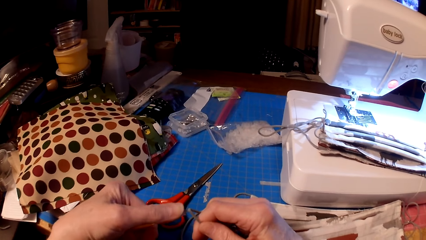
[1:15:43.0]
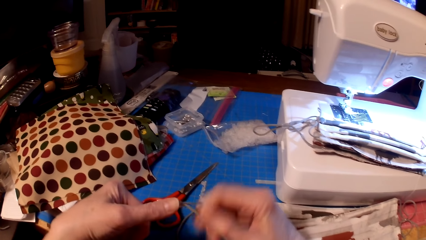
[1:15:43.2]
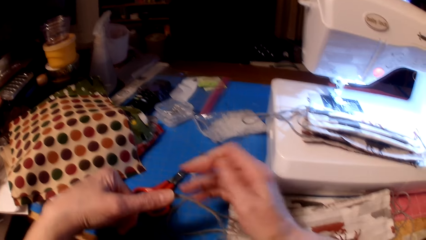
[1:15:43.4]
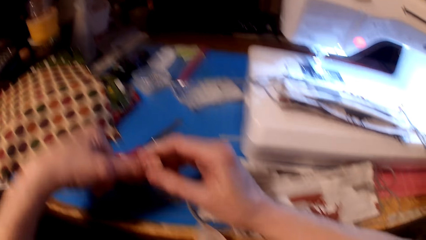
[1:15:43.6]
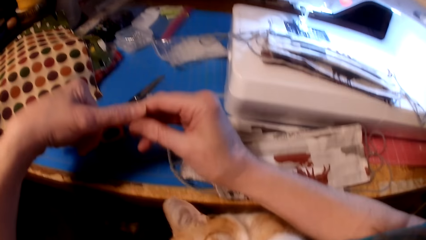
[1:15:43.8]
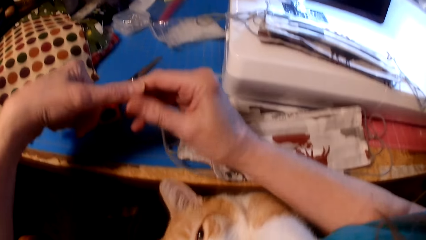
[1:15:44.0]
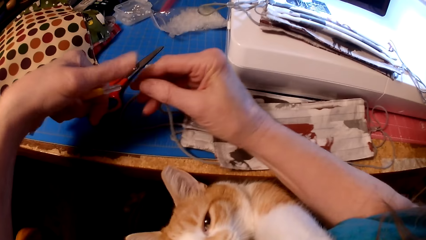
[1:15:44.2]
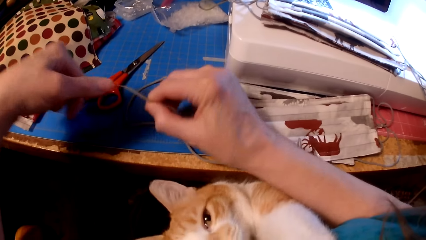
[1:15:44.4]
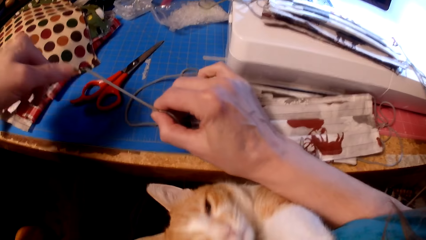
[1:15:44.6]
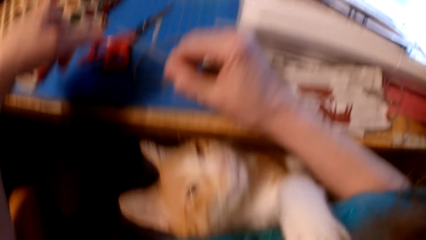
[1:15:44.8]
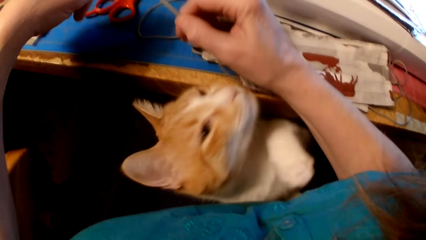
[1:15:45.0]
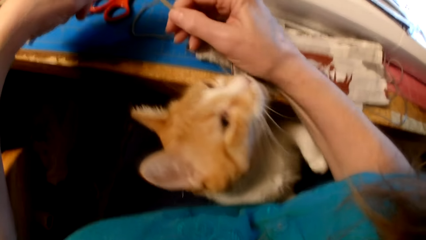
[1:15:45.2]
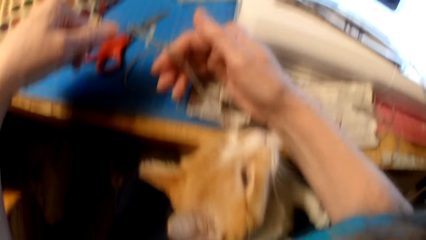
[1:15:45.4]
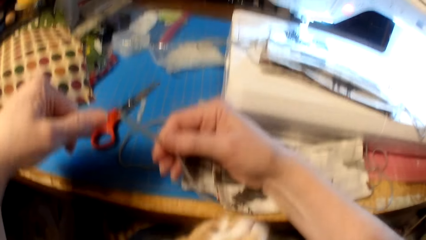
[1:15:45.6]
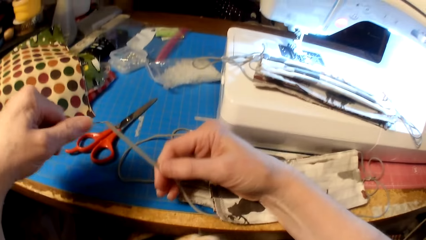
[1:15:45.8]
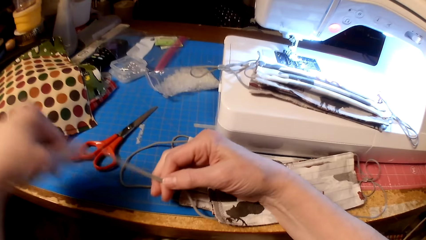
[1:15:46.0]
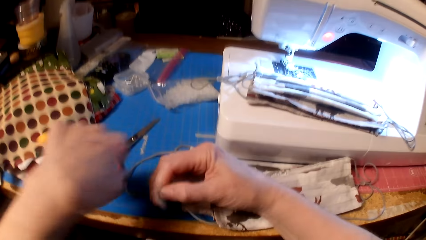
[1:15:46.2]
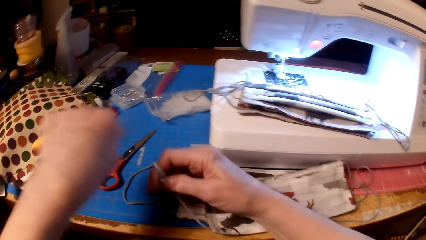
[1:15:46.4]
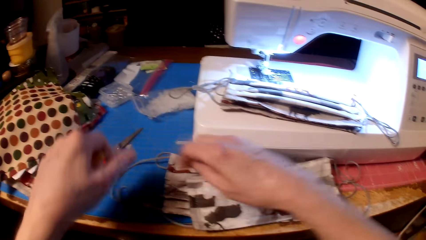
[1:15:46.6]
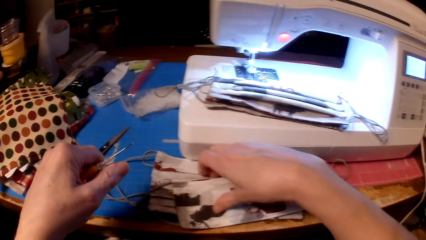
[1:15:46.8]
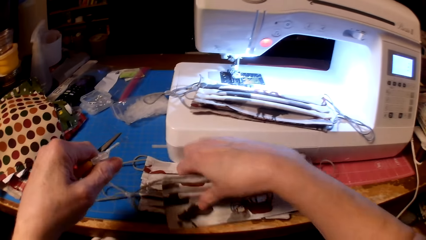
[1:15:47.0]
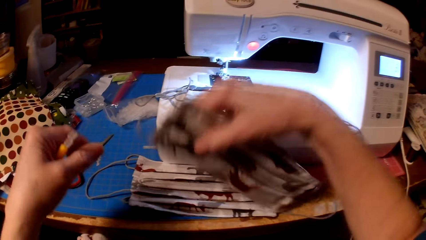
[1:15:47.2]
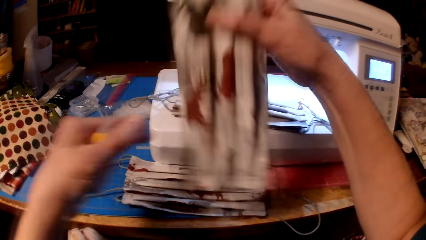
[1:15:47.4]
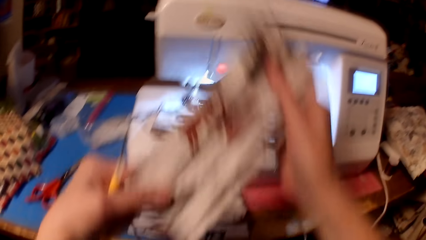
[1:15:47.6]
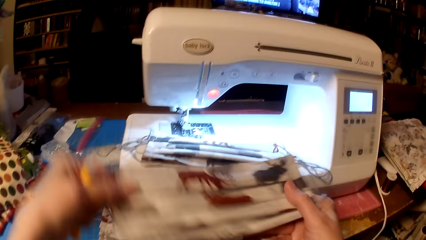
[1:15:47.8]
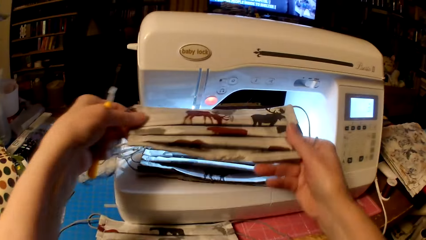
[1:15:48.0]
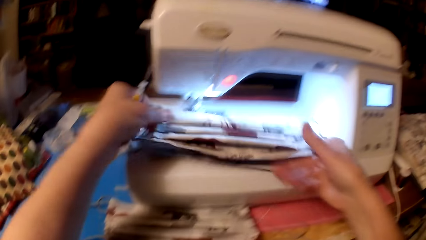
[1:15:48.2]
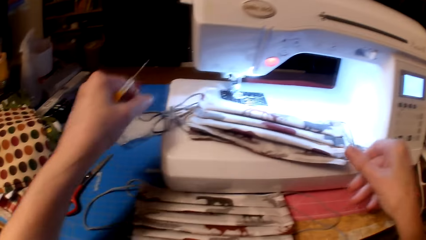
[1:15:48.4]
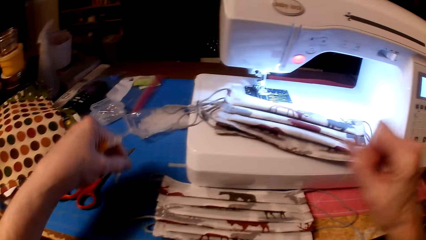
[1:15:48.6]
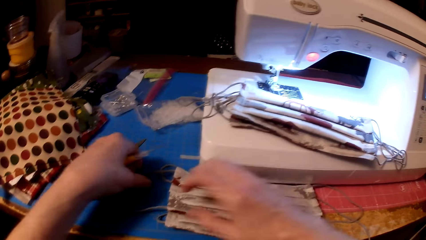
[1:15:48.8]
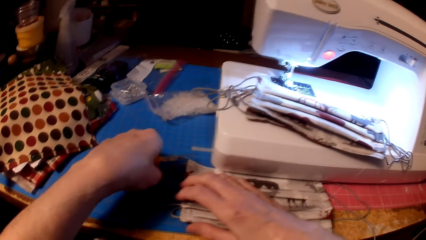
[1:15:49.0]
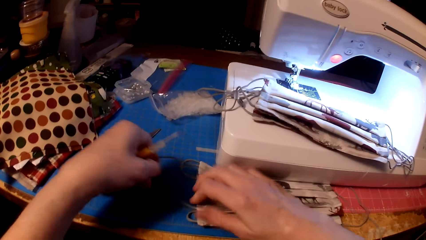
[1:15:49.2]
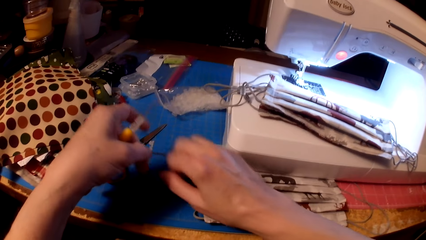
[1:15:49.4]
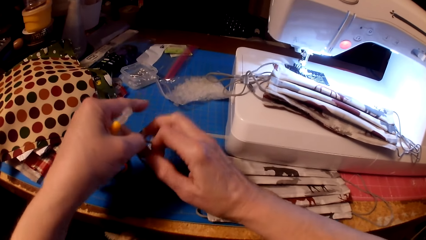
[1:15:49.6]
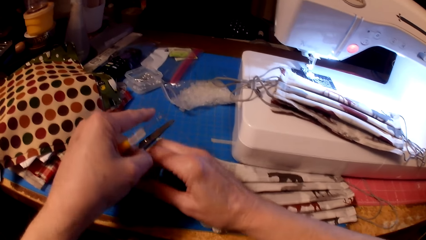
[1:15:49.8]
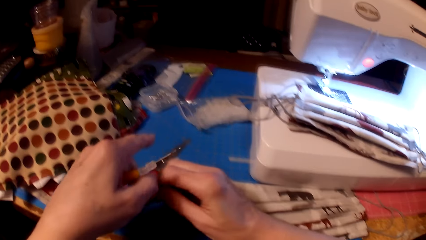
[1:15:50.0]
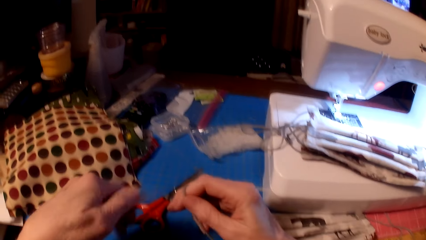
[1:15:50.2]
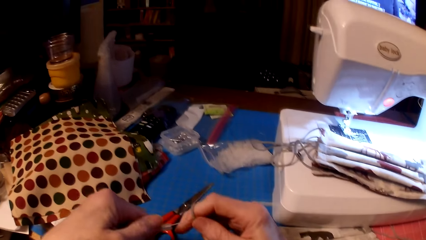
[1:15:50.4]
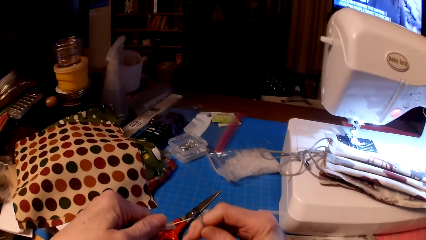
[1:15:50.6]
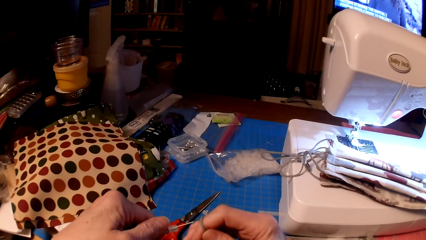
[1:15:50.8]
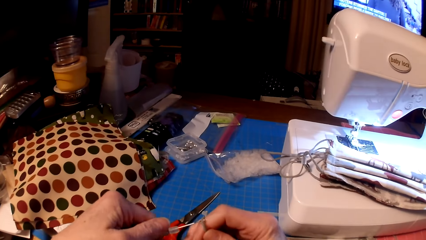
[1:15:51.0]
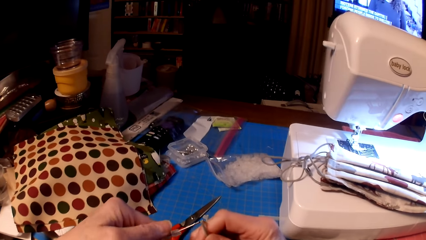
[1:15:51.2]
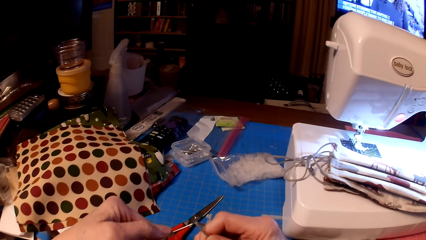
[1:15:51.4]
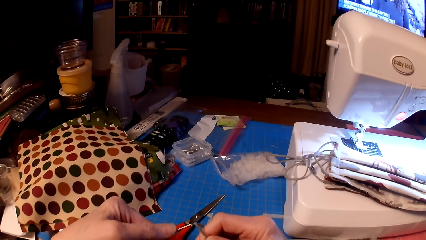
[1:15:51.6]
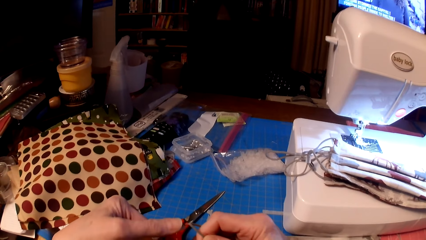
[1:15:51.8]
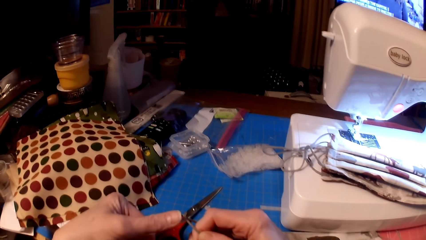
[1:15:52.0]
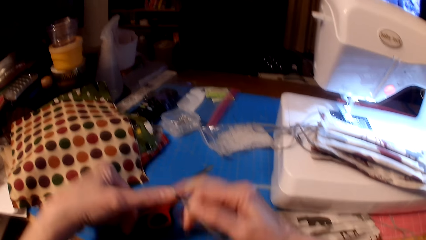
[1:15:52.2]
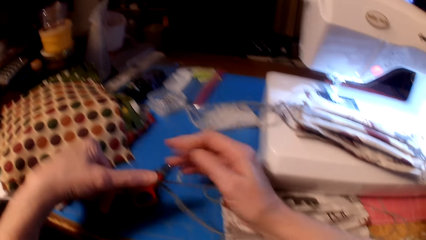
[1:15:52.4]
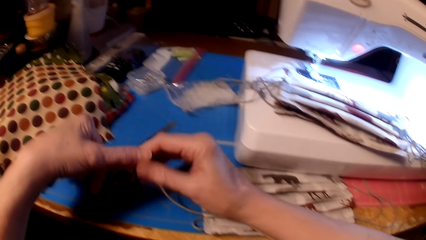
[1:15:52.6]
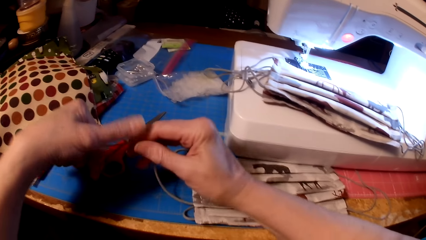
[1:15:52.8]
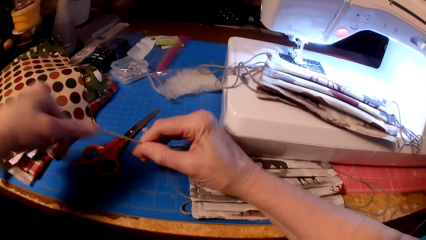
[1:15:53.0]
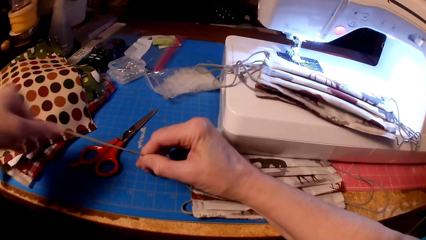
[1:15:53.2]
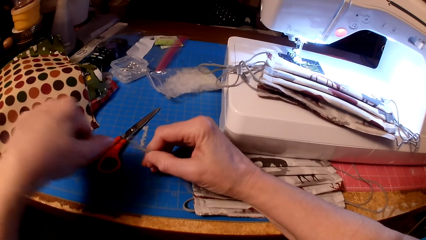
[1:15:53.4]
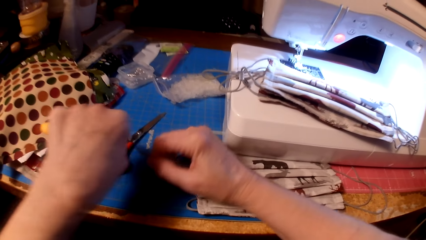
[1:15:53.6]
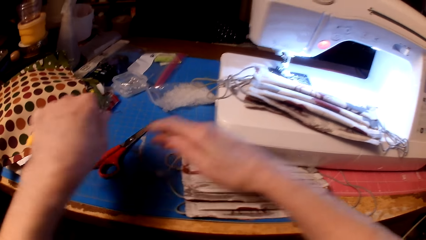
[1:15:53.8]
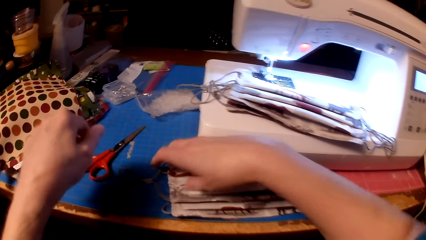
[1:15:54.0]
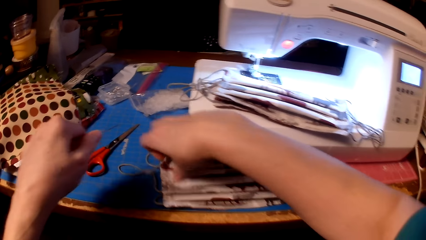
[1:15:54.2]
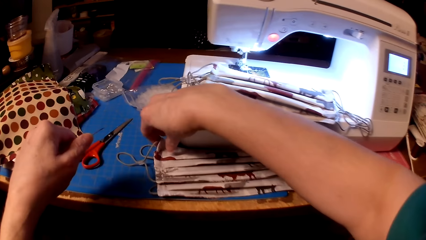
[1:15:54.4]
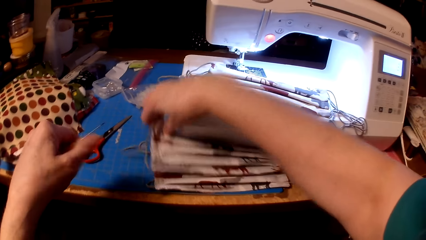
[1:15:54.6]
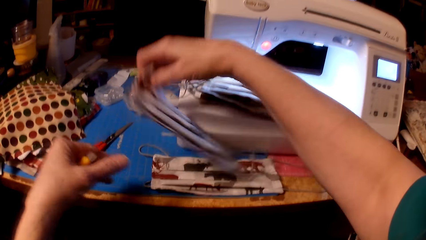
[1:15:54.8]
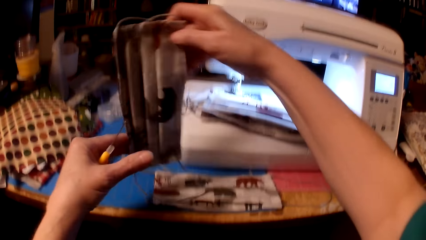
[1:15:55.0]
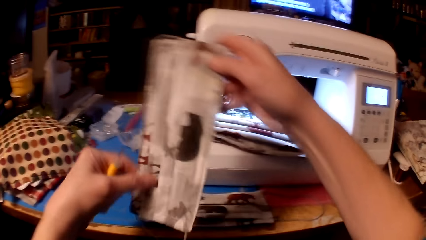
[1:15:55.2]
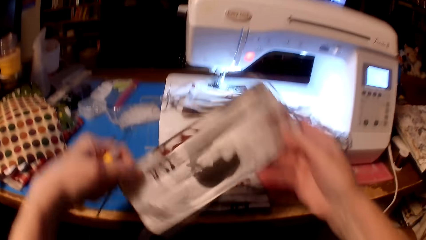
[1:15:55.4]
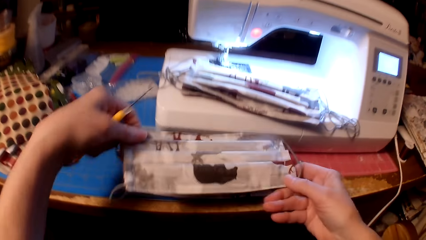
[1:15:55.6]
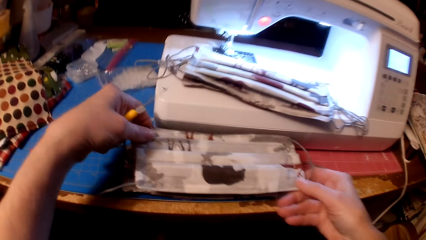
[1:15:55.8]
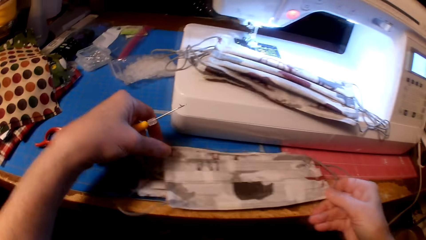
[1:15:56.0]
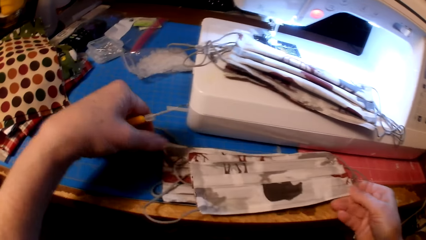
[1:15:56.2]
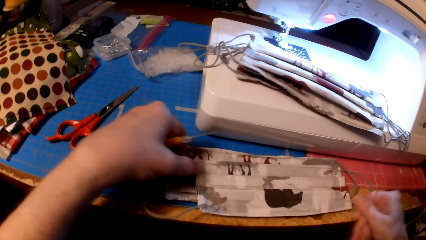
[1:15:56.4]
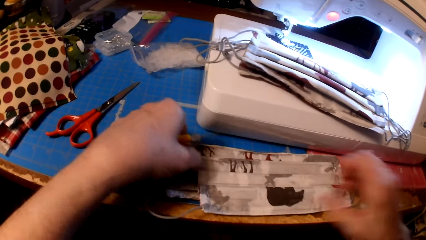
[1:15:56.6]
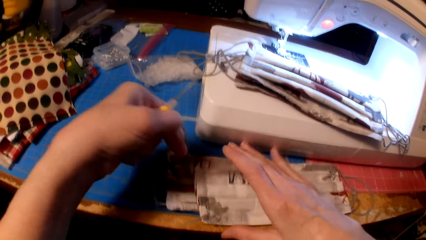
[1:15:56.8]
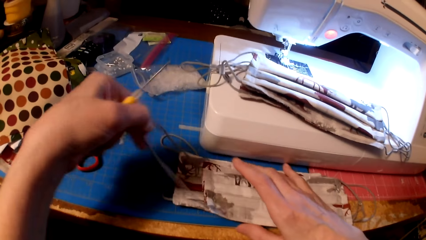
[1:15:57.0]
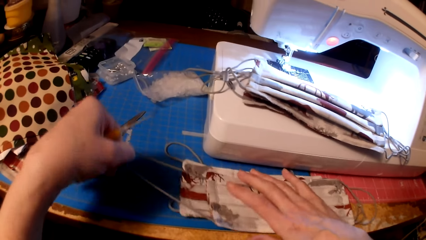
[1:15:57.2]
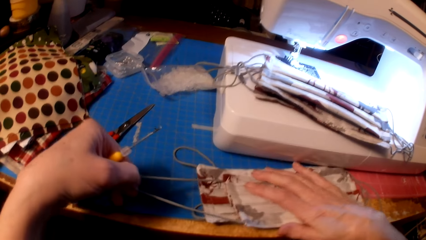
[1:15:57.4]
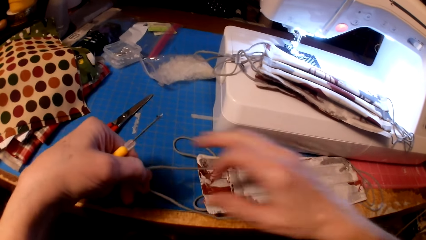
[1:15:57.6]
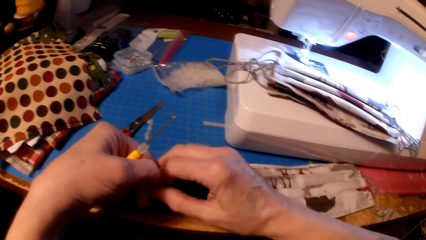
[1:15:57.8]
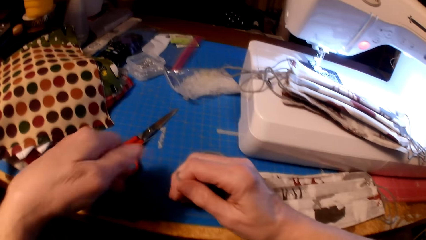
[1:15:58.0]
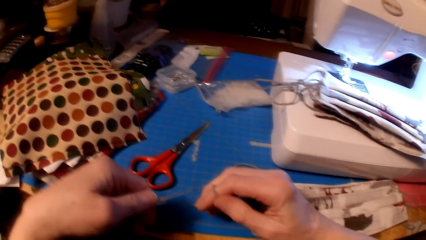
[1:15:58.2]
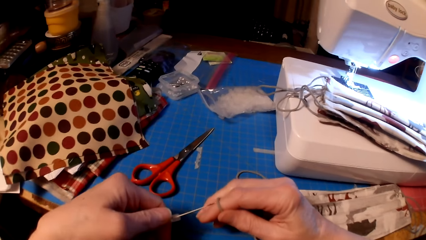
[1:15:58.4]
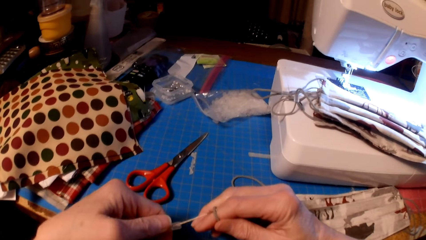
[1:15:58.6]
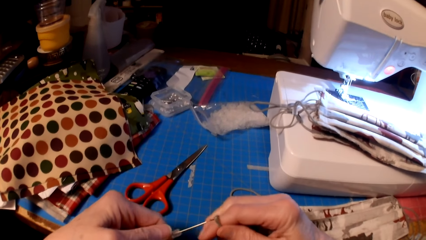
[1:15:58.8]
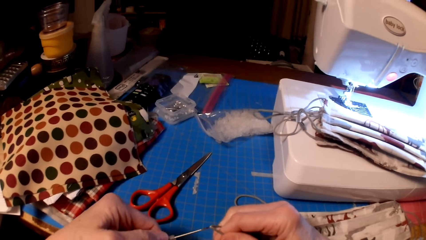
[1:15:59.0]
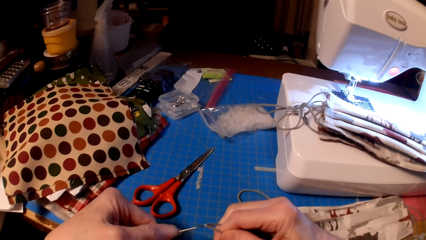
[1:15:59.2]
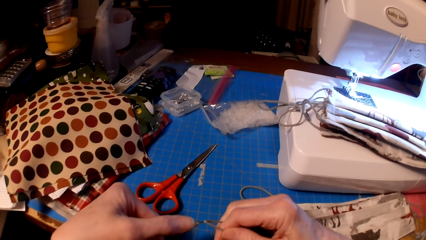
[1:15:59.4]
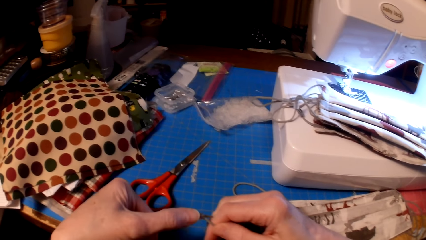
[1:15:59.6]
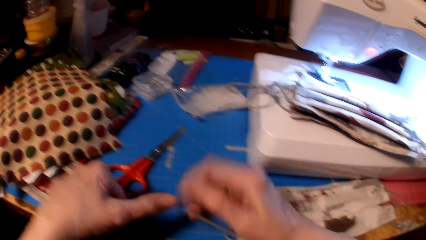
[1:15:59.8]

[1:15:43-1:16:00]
The camera wearer puts the fabric or mask on the sewing machine. They pick the fabric. They insert the beads in the mask. They put something on the fabric.
